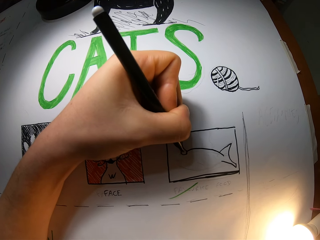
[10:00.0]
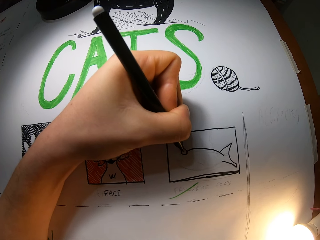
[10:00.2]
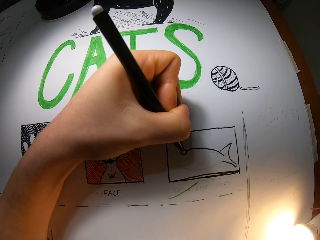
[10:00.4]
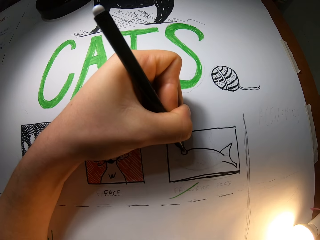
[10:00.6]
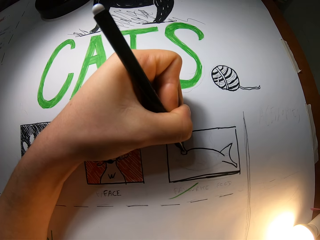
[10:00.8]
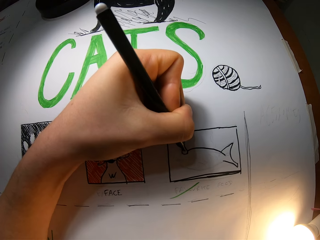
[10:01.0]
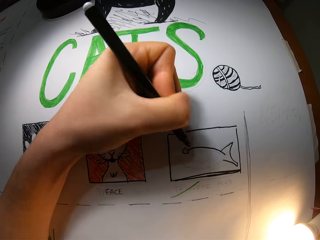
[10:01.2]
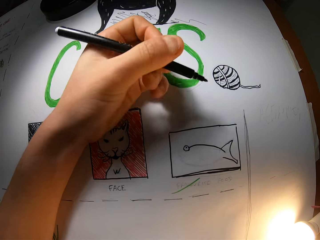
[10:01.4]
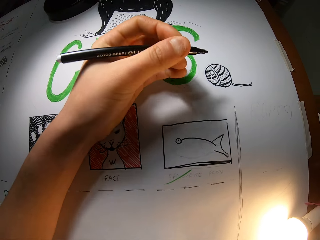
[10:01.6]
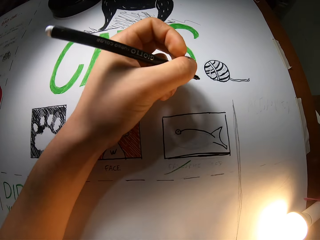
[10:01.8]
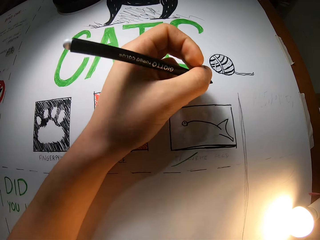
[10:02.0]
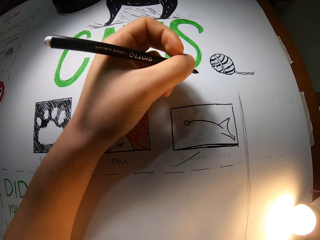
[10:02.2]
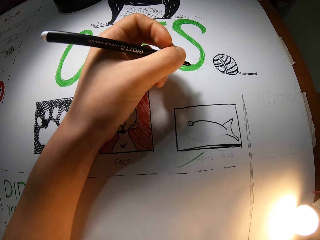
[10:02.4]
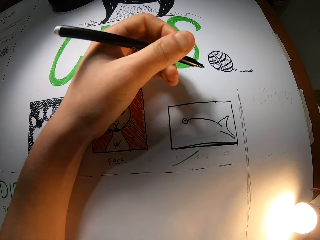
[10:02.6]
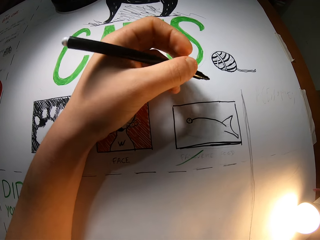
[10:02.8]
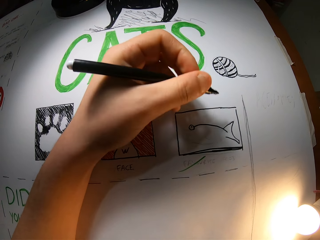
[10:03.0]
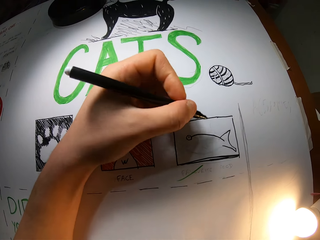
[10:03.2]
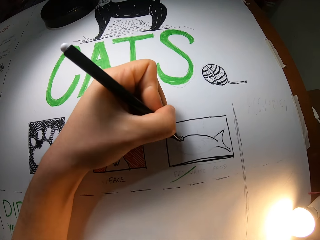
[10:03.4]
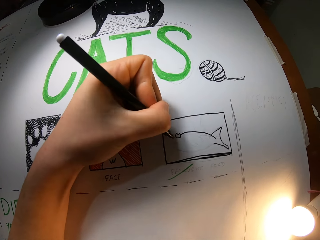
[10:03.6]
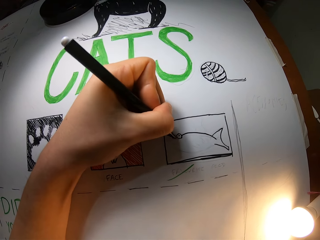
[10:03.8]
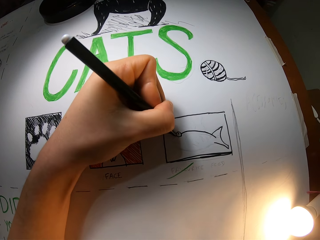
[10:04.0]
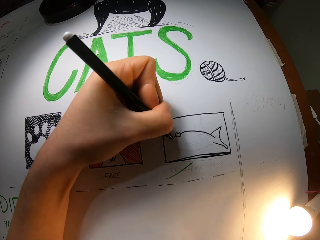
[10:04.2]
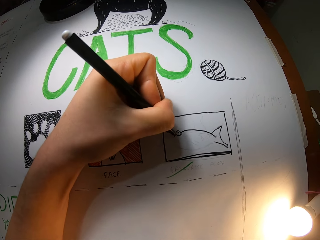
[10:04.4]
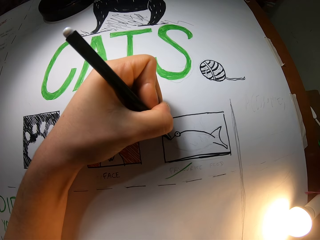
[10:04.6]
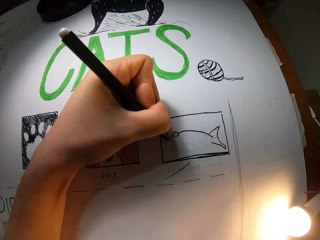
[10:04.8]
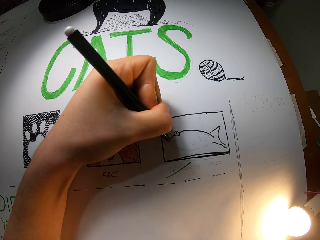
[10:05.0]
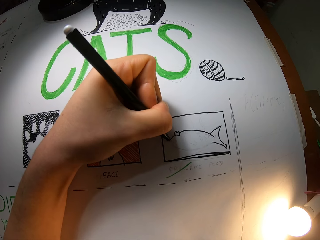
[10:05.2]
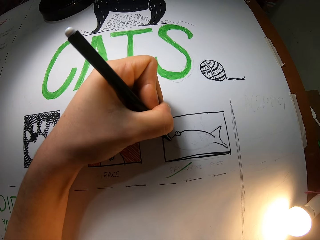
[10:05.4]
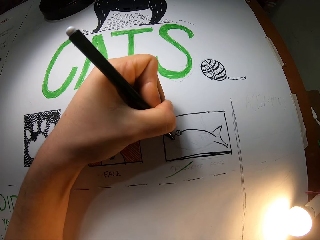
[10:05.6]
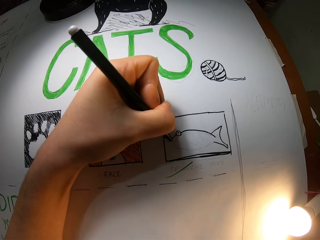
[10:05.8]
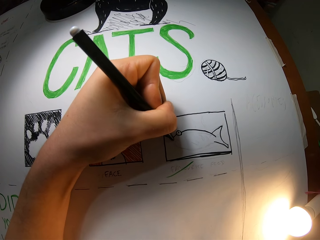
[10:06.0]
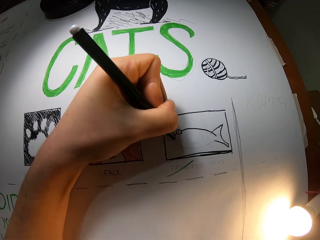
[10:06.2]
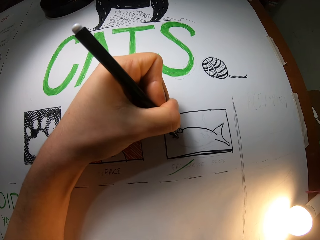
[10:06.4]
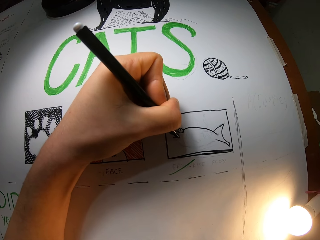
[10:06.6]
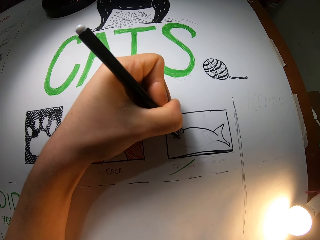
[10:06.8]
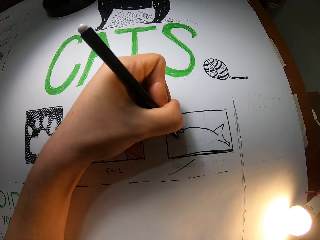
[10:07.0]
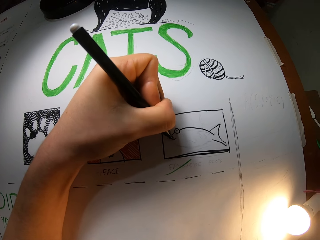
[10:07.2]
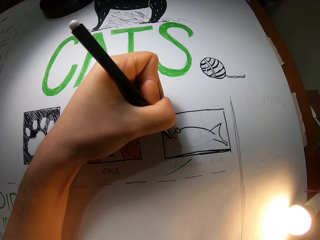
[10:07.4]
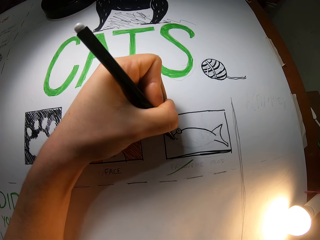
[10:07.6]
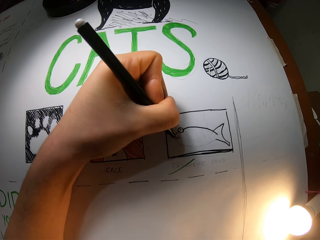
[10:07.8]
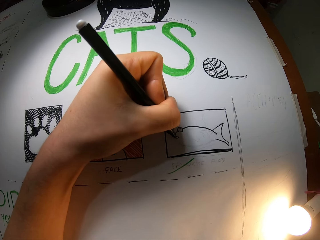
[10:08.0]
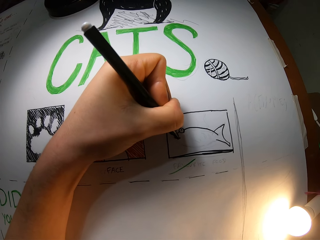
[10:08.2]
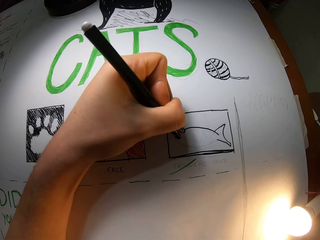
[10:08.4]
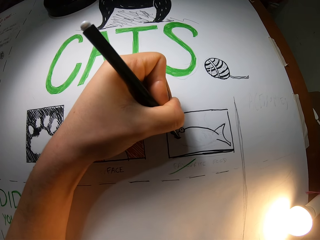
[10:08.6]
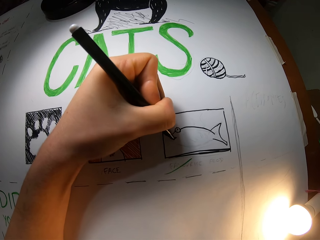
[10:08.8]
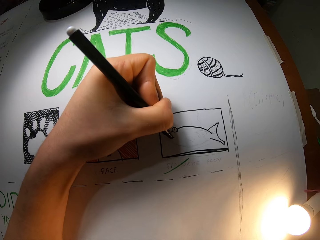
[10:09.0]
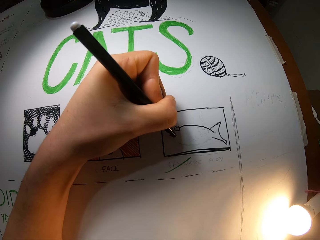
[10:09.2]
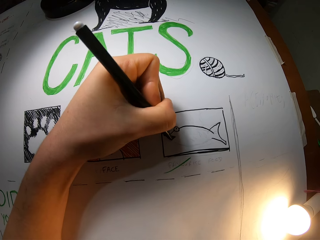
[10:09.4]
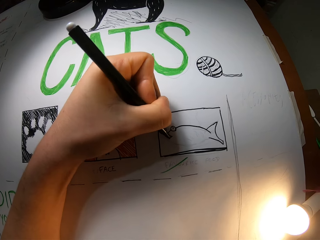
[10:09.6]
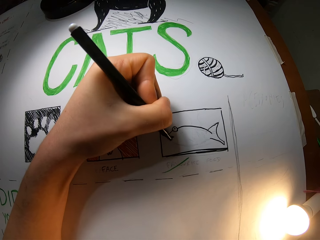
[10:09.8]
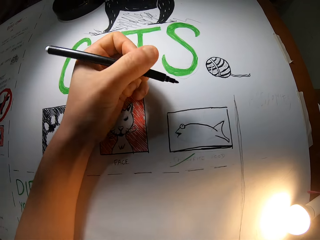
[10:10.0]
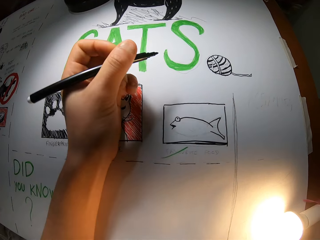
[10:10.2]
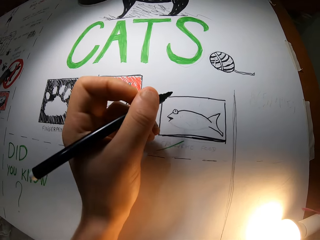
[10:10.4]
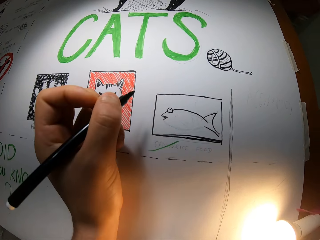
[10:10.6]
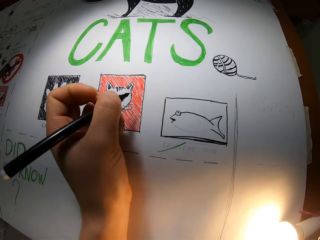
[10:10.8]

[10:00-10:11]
The camera wearer draws the sketching repeatedly.

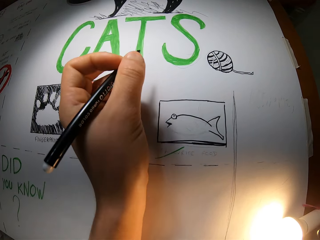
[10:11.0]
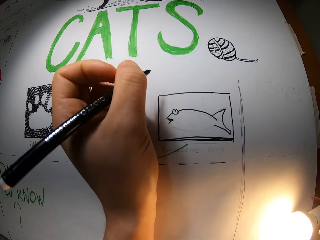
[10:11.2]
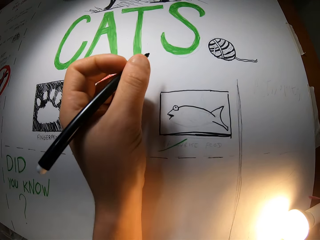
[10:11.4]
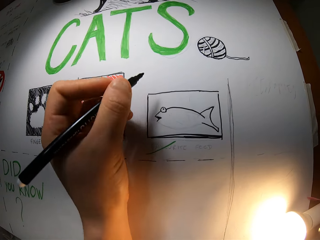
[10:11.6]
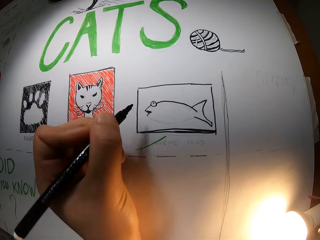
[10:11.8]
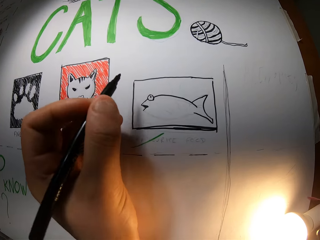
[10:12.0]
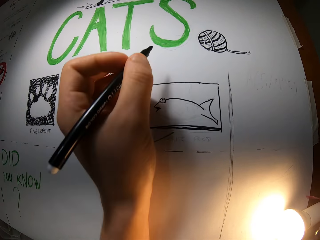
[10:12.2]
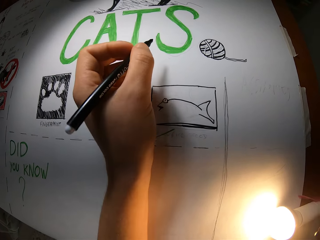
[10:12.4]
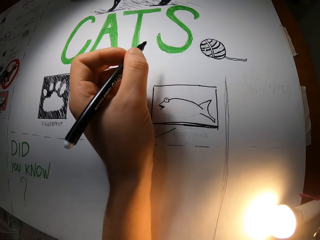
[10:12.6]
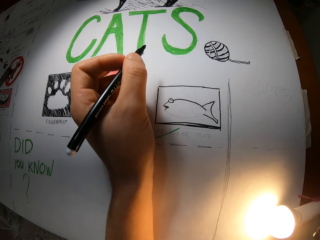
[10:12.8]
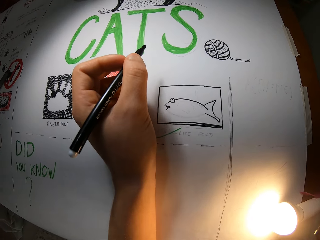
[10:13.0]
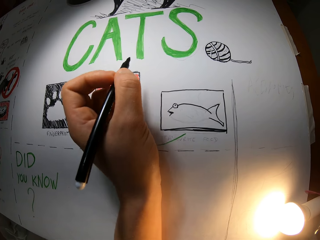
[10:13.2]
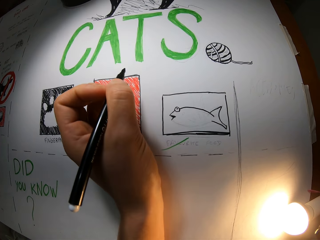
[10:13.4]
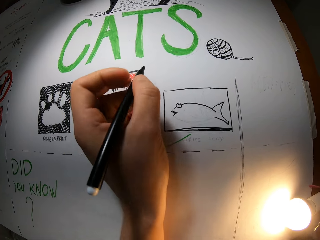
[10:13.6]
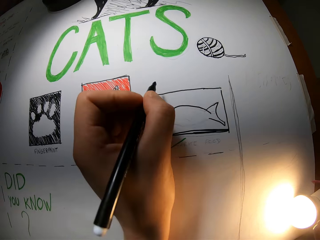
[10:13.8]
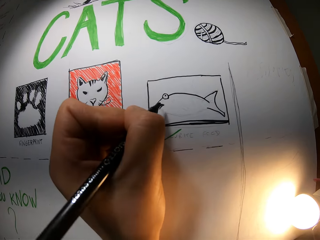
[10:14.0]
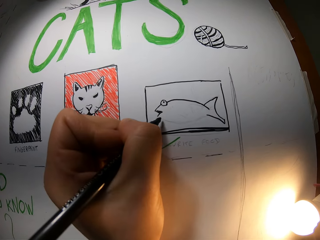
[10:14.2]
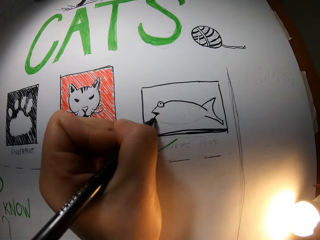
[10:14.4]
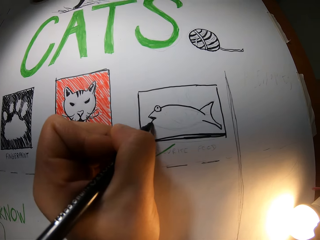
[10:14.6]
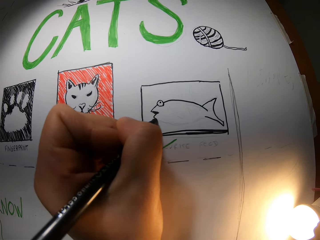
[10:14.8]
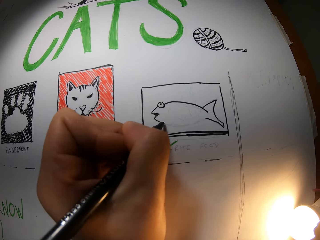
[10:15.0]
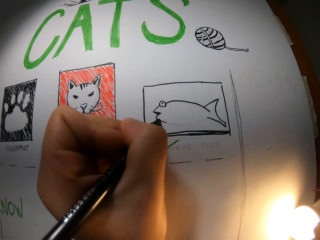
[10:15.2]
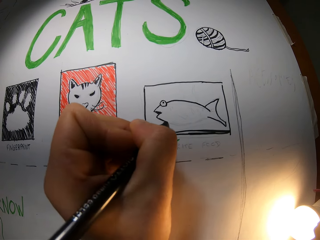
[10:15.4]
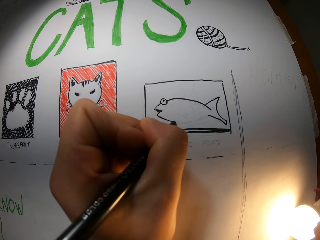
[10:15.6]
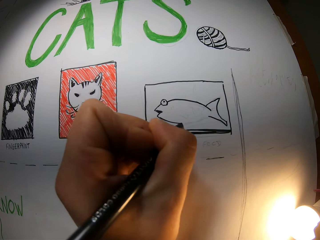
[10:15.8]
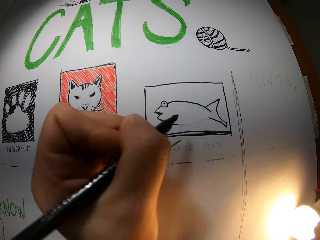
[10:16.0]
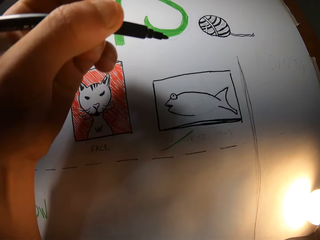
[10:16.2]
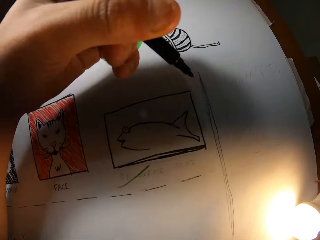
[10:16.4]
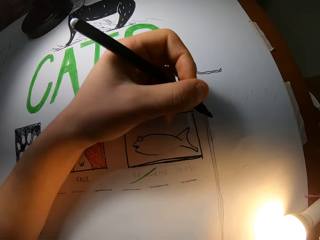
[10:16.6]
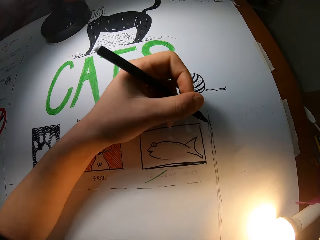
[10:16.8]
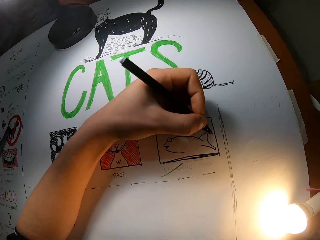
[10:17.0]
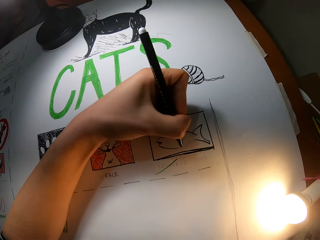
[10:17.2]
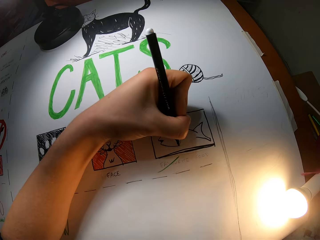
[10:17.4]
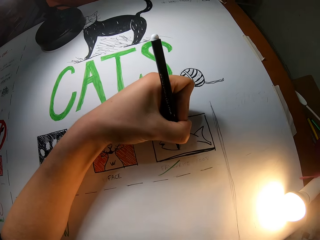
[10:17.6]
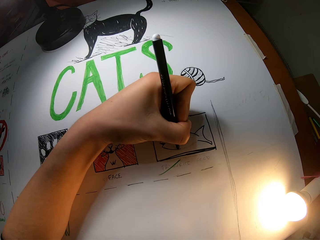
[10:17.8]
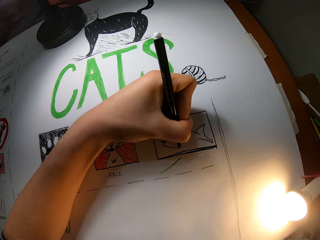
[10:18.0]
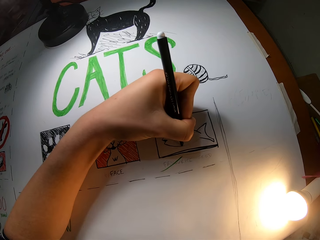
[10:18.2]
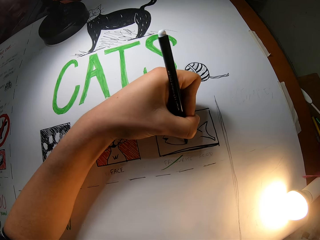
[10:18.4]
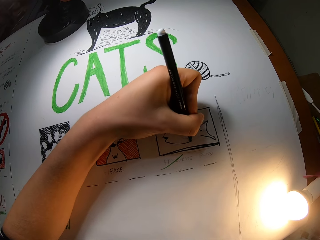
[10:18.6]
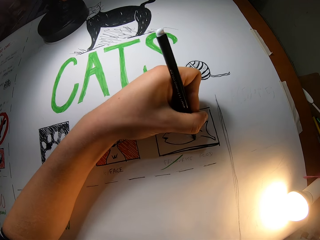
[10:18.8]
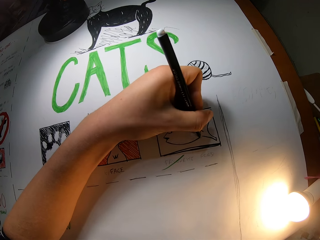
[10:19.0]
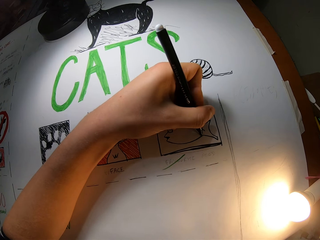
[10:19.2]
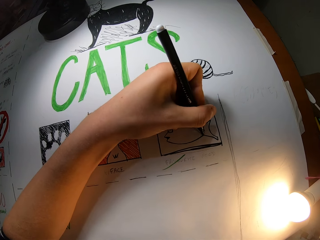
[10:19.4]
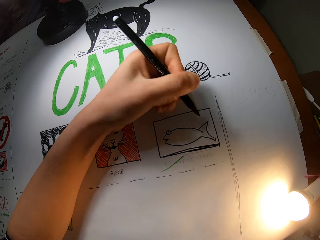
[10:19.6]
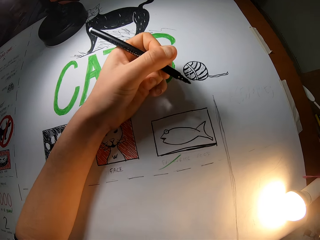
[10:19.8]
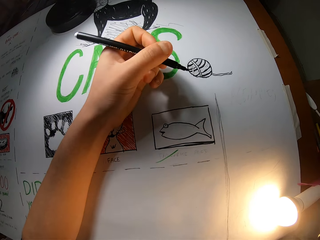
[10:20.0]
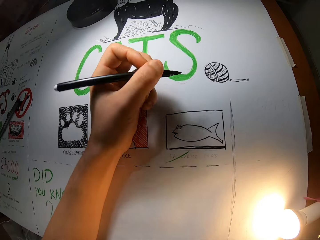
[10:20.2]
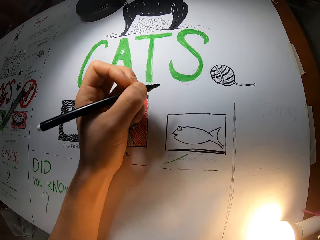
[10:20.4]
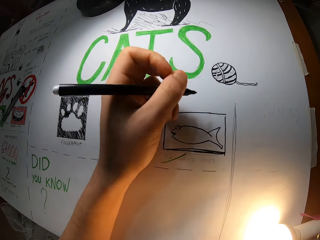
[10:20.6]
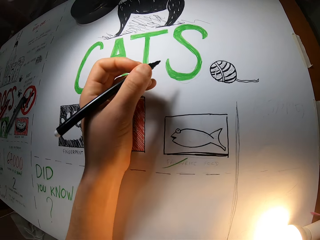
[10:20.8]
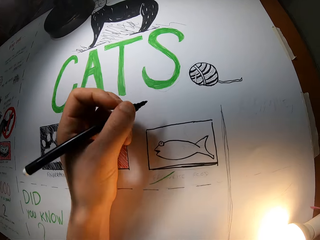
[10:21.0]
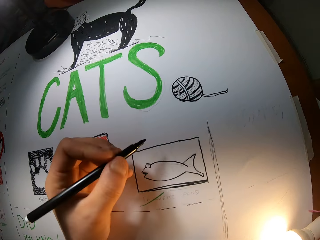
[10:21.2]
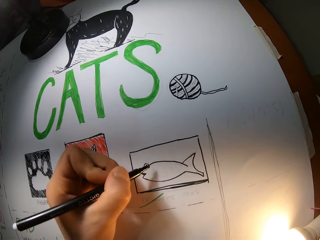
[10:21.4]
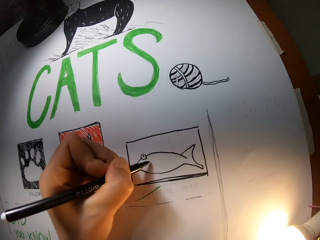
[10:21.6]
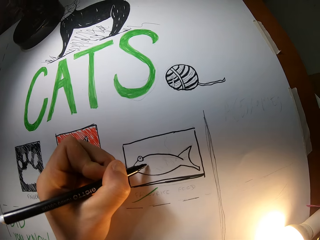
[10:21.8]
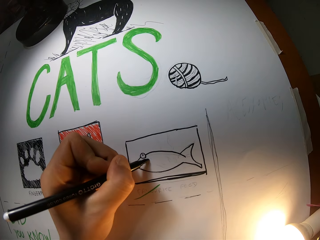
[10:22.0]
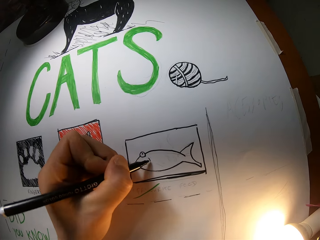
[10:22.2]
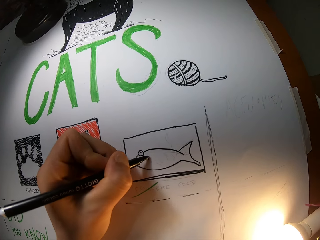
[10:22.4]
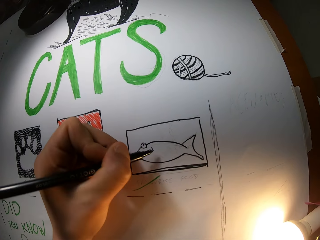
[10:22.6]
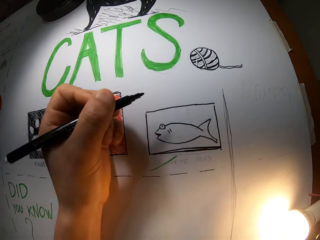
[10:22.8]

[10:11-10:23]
The camera wearer draws the sketching repeatedly.
